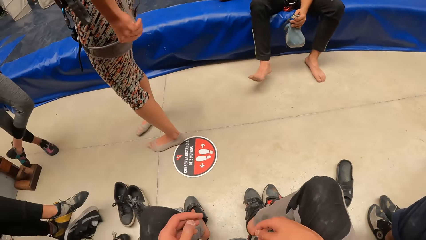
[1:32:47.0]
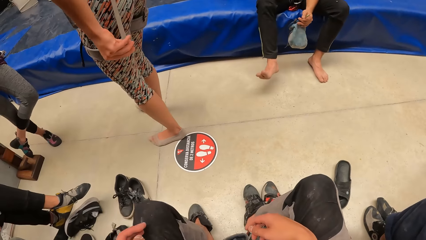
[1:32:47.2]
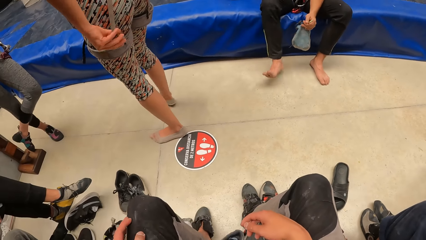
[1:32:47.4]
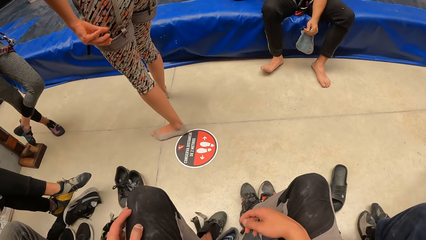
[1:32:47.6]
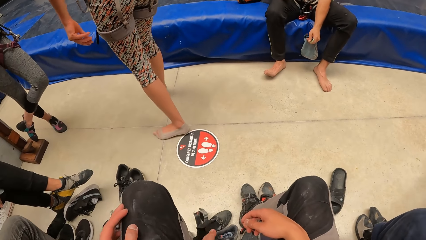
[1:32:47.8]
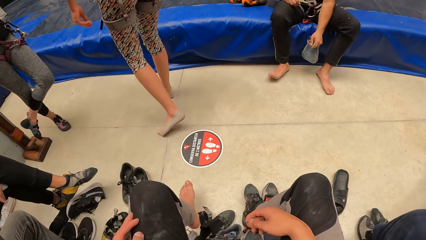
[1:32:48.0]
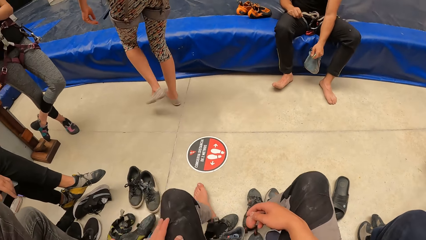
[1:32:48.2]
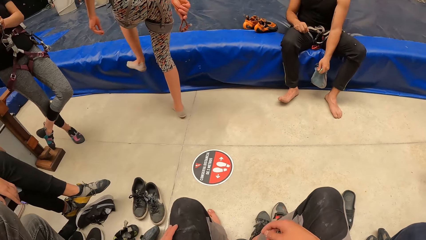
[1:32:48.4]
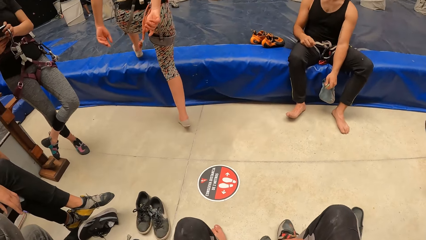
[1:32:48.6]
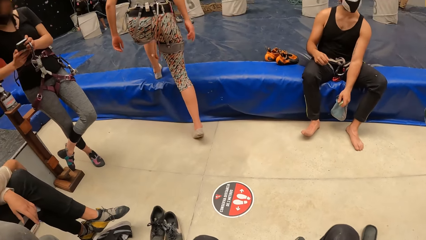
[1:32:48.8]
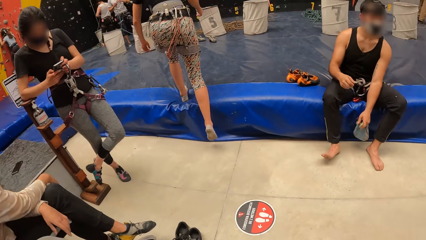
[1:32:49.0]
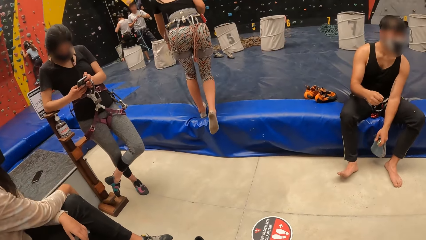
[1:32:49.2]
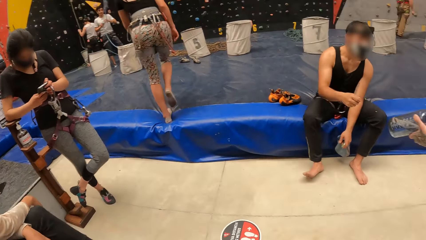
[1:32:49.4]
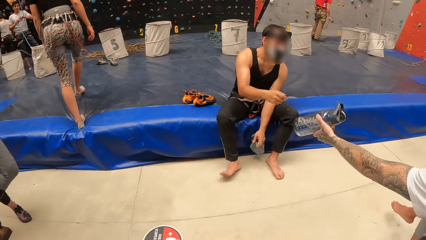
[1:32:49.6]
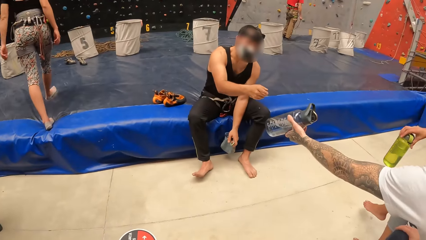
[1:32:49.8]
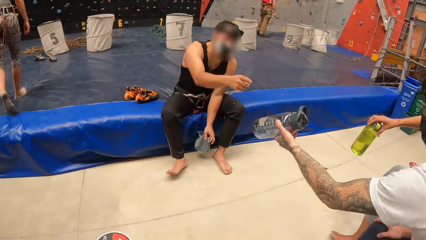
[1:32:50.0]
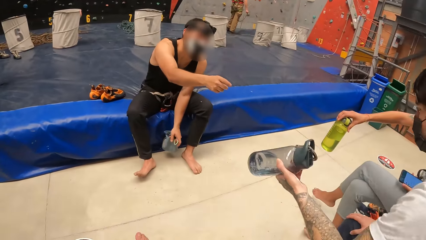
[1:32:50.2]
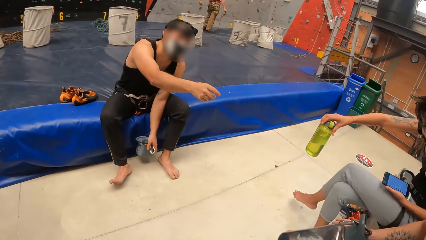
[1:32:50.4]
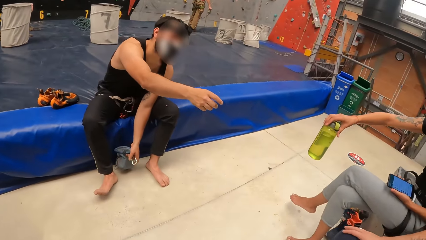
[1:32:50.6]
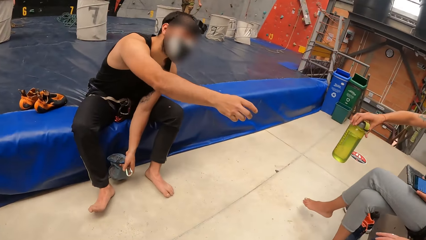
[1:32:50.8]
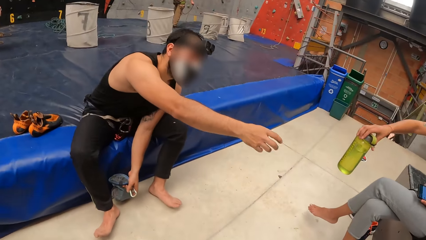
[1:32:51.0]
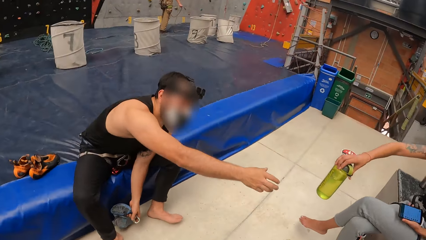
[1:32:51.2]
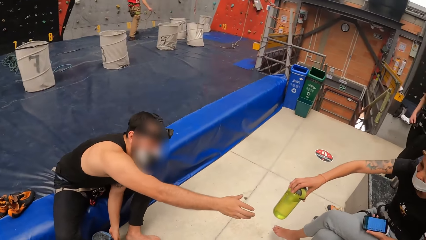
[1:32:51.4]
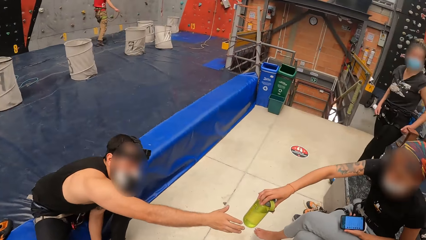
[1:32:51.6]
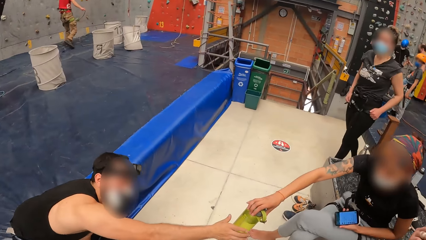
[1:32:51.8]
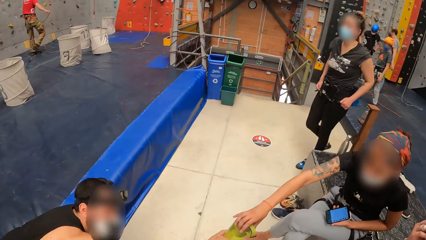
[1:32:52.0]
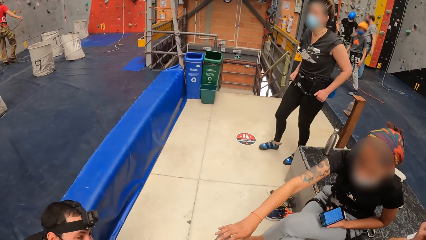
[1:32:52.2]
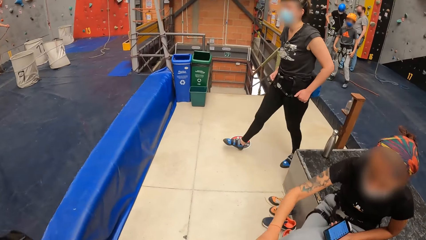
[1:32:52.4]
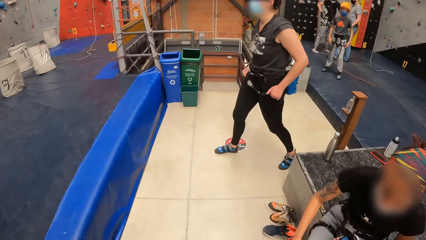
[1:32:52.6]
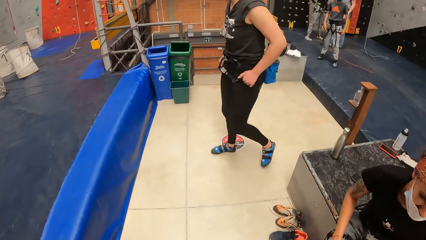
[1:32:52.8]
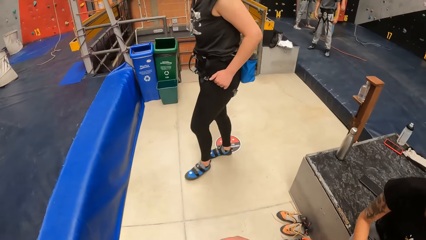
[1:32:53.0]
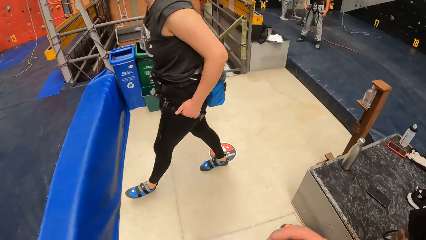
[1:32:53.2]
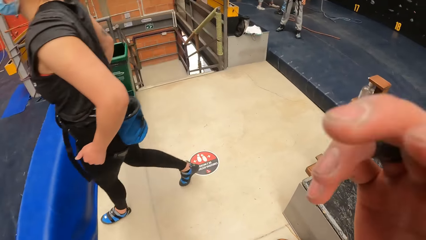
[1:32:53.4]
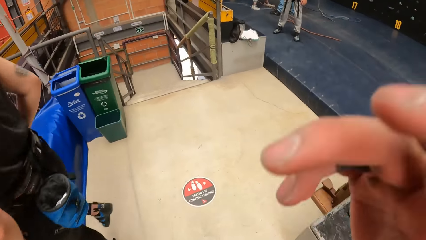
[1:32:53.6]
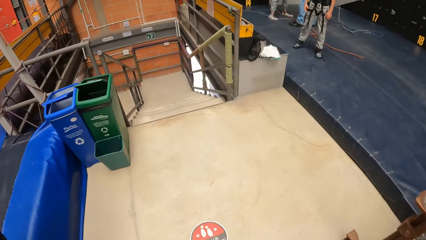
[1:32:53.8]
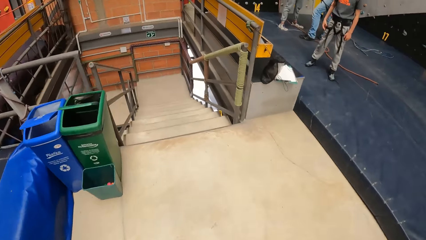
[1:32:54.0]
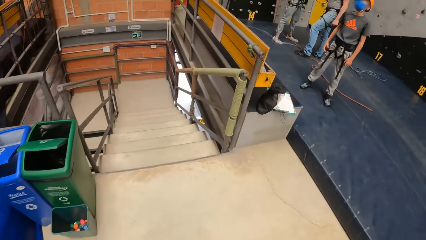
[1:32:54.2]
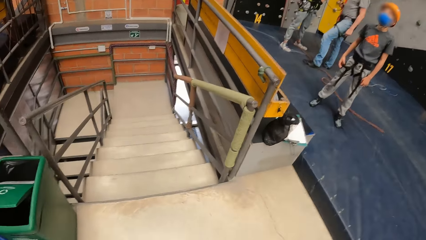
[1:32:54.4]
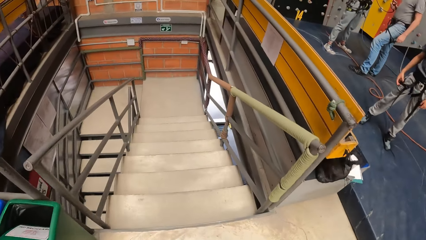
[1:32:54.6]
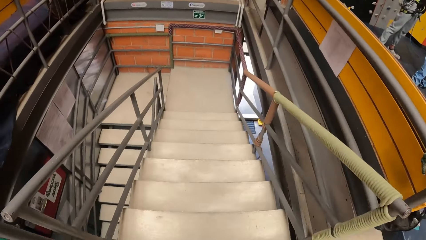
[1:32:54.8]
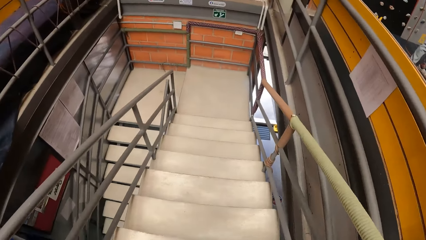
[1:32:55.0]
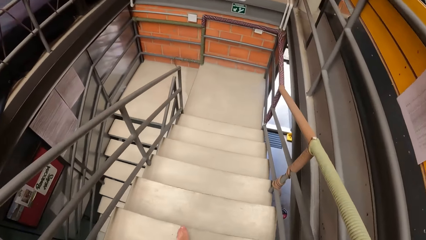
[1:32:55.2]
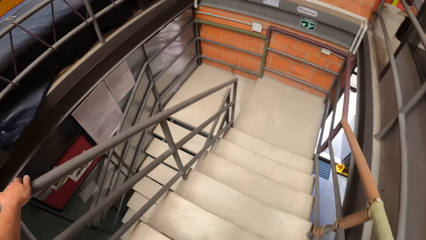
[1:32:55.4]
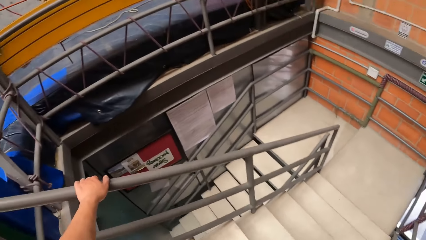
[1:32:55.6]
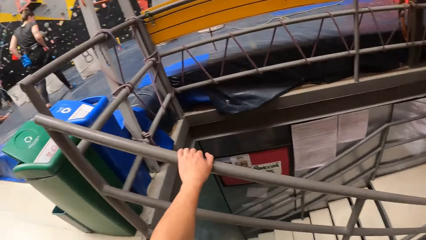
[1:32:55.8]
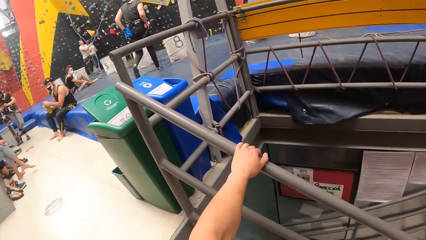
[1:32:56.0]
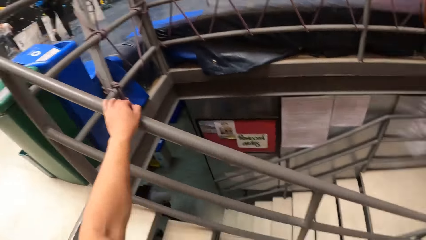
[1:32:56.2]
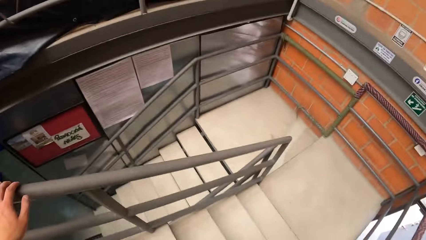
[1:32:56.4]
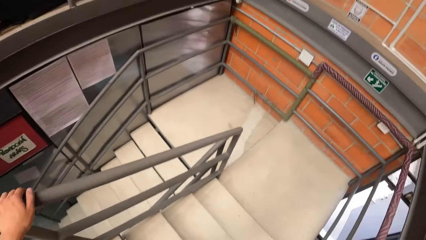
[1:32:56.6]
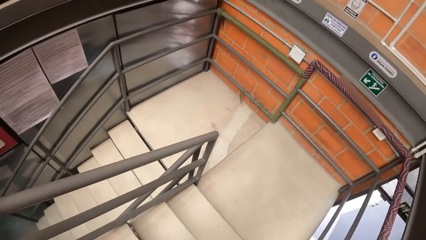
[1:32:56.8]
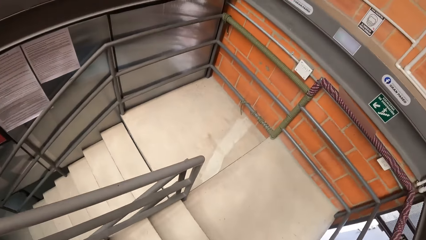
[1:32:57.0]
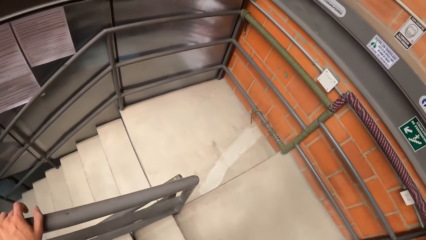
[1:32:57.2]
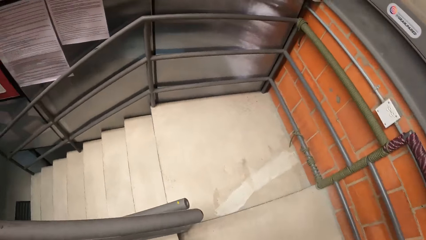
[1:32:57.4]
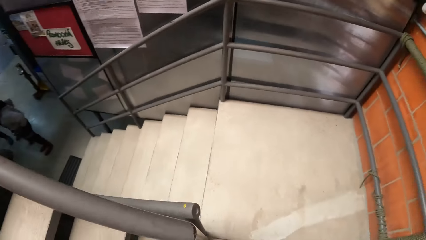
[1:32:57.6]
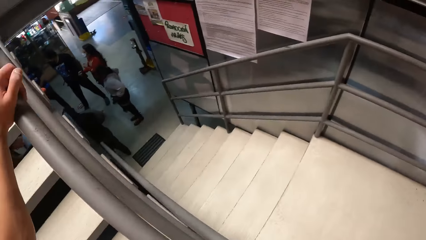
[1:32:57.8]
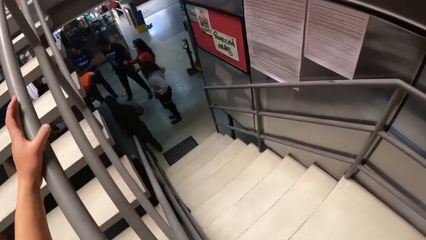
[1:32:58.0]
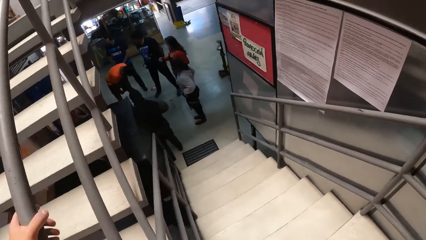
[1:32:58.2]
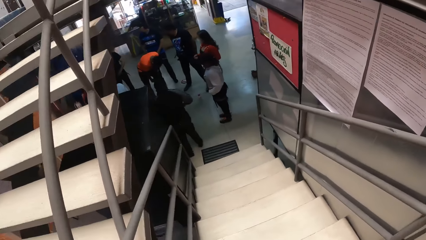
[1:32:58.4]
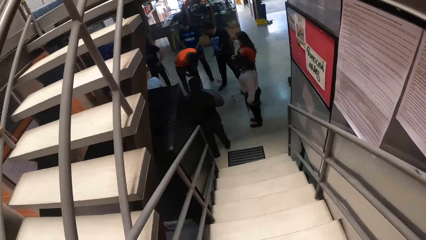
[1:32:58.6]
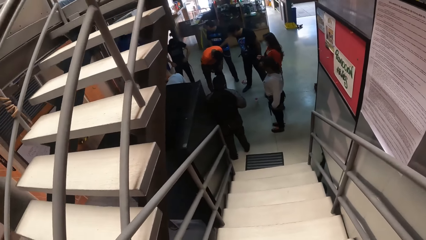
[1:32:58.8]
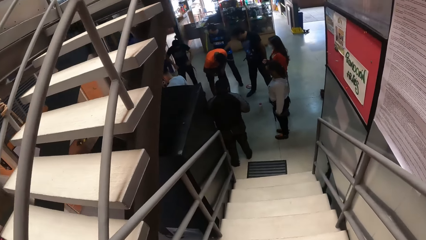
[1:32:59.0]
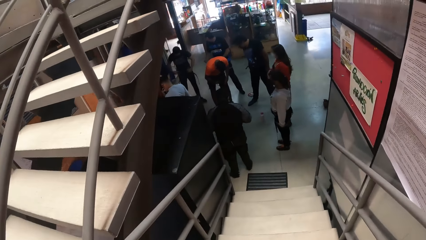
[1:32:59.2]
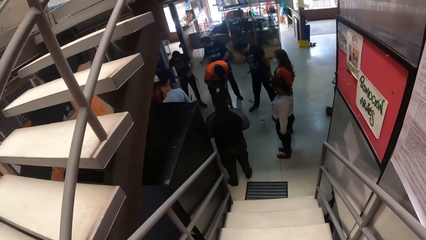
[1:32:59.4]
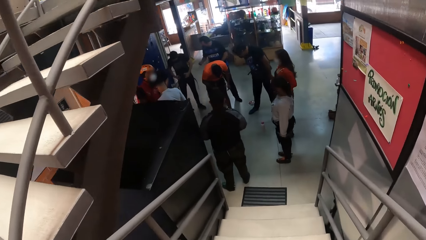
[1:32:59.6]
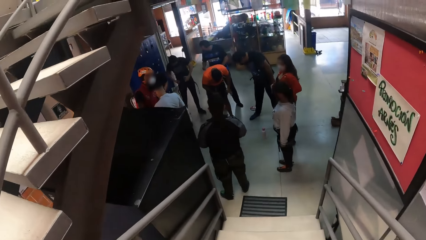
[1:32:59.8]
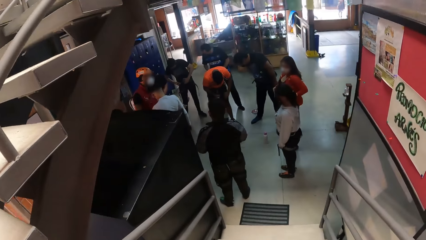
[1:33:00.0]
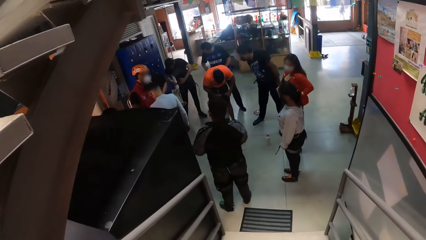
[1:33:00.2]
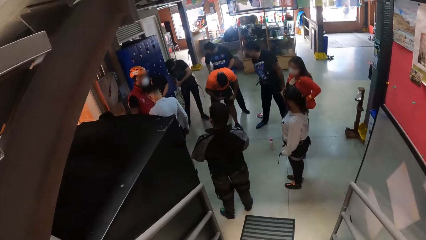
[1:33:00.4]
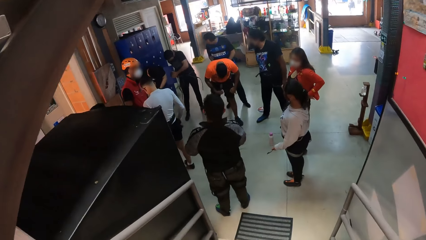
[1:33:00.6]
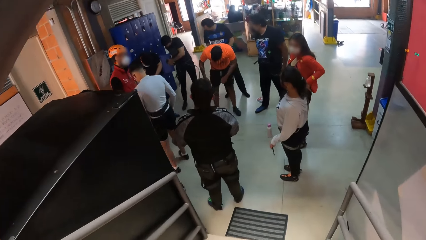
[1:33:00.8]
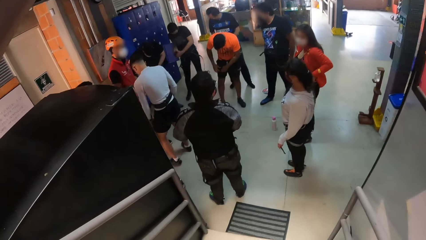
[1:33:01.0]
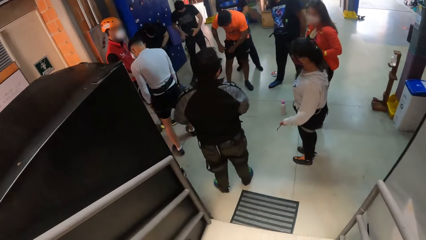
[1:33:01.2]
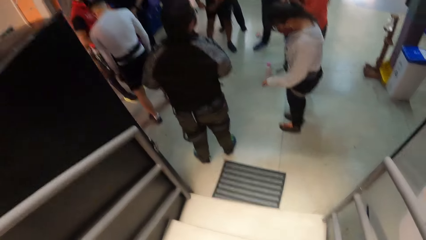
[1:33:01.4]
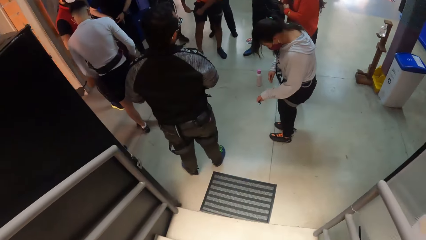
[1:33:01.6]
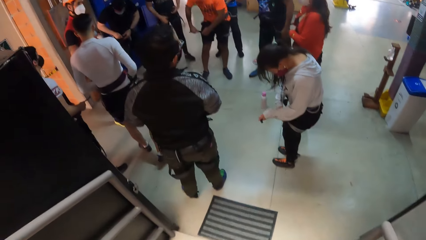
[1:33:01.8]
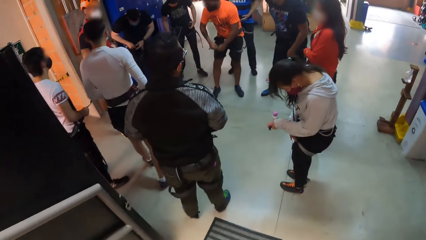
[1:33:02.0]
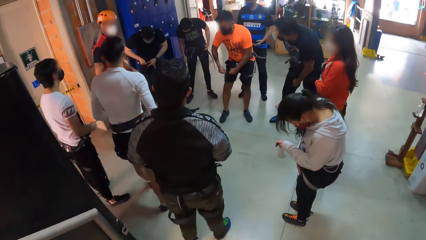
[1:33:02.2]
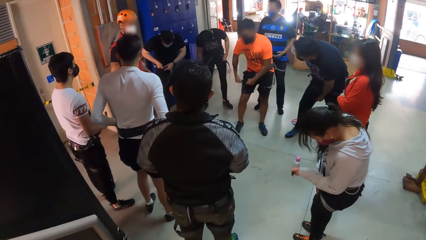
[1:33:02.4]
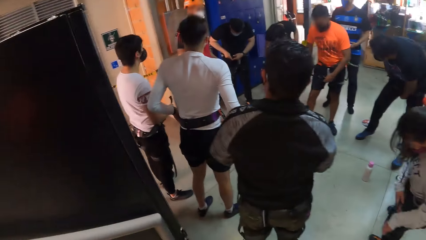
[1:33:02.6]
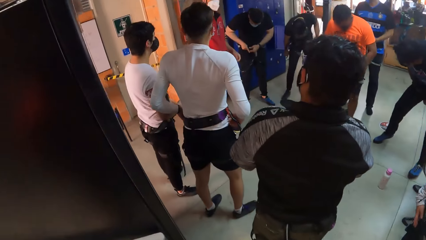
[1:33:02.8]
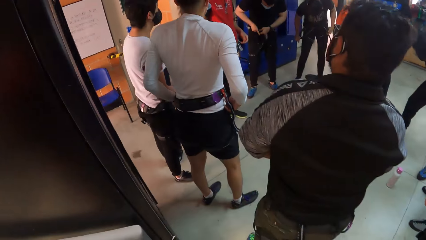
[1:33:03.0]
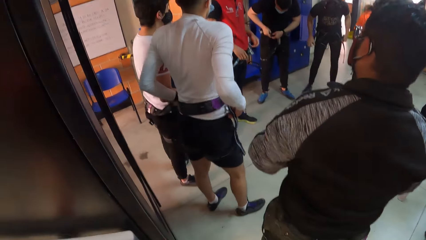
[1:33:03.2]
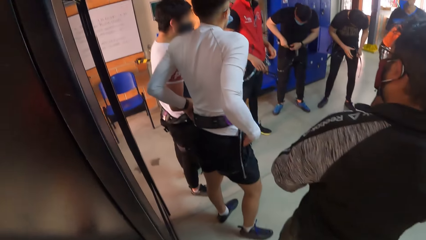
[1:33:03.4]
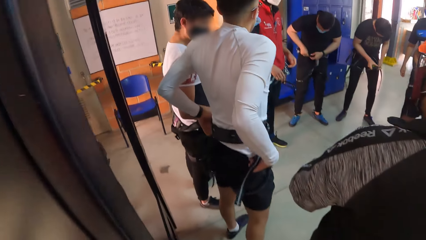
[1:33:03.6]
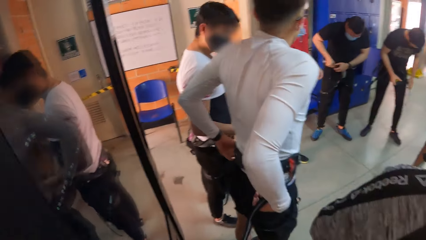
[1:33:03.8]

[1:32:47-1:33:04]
The camera wearer moves the leg. He removes his shoes. A person moves towards the wall. A second person gives a third person a water bottle. The third person picks up the water bottle from a fourth person. The camera wearer moves around. He walks down the stairs.
